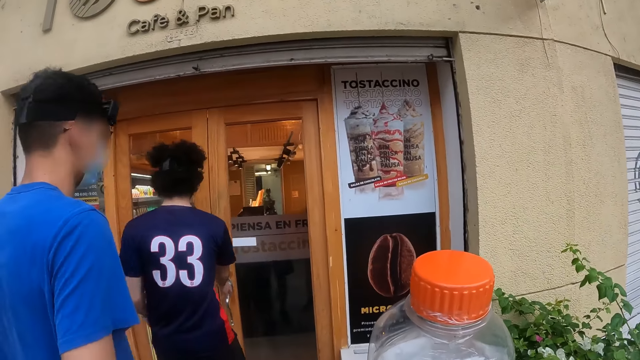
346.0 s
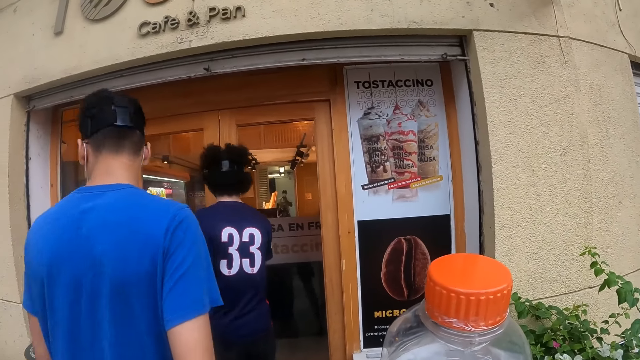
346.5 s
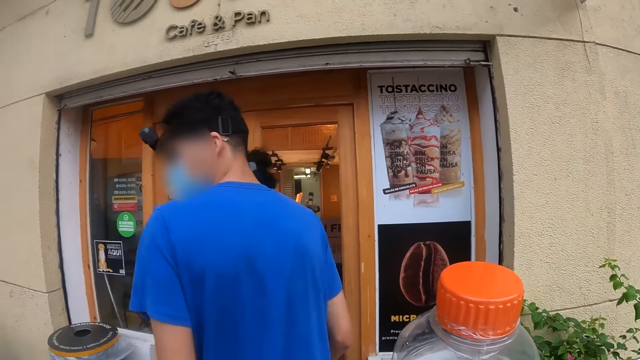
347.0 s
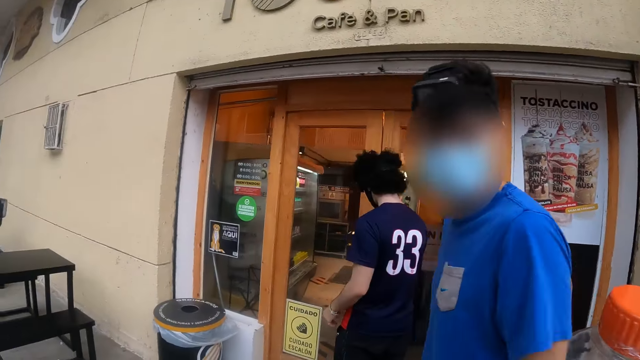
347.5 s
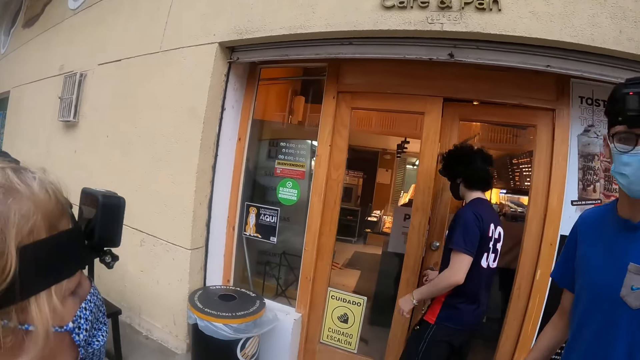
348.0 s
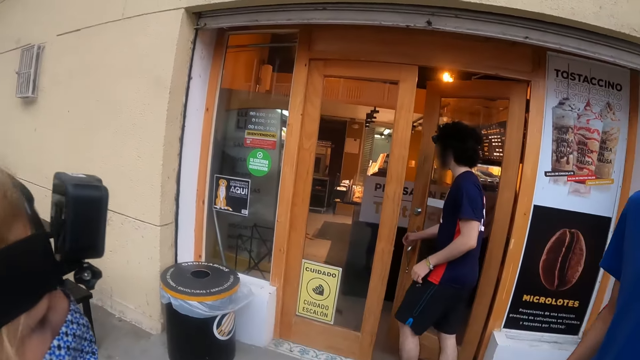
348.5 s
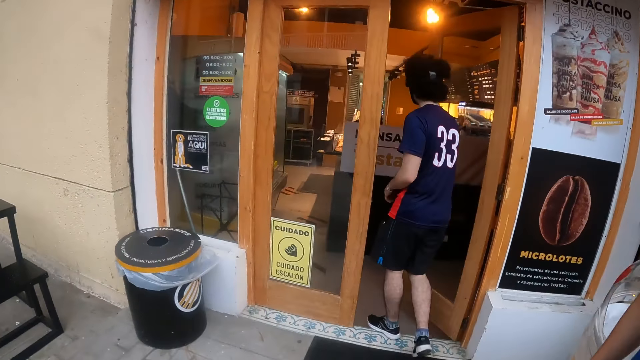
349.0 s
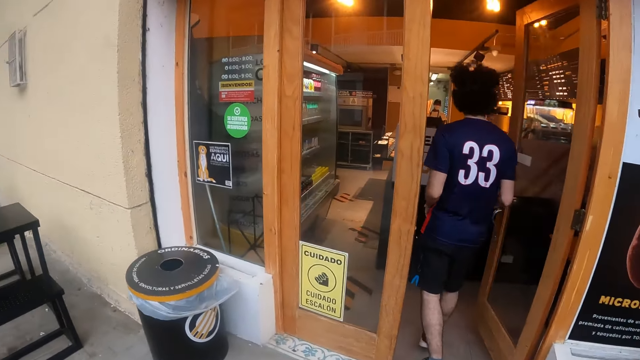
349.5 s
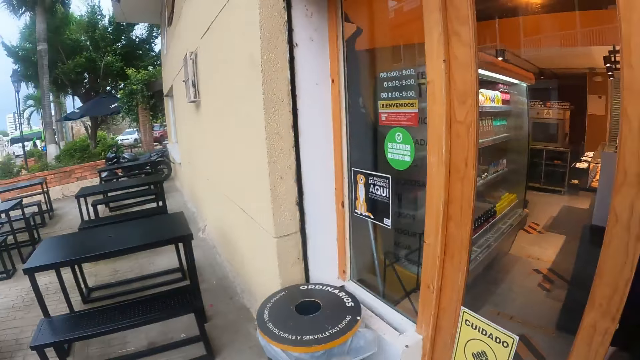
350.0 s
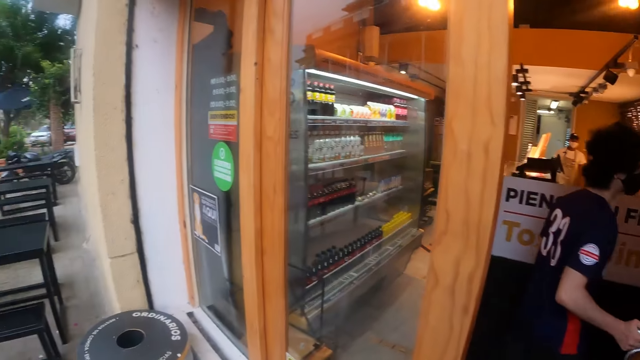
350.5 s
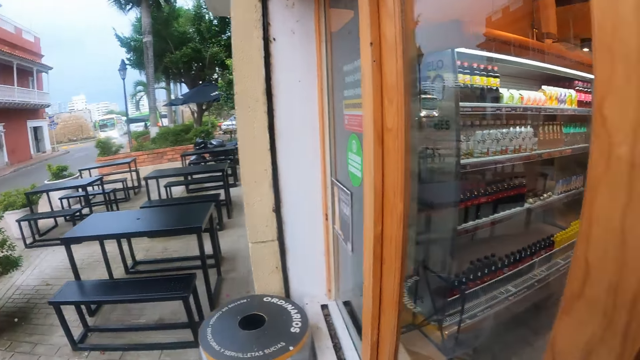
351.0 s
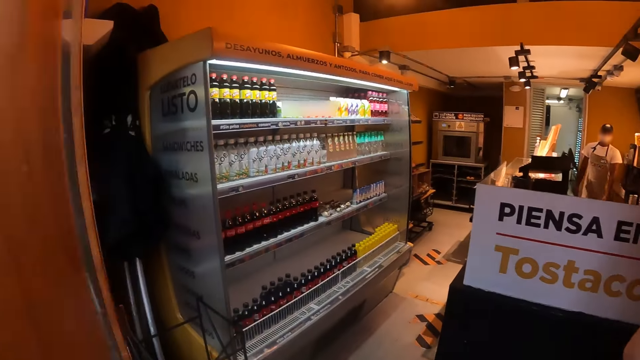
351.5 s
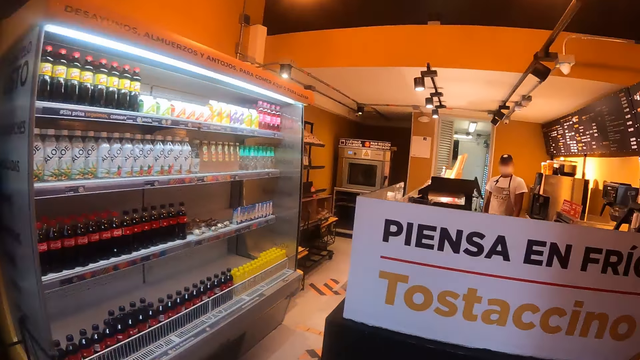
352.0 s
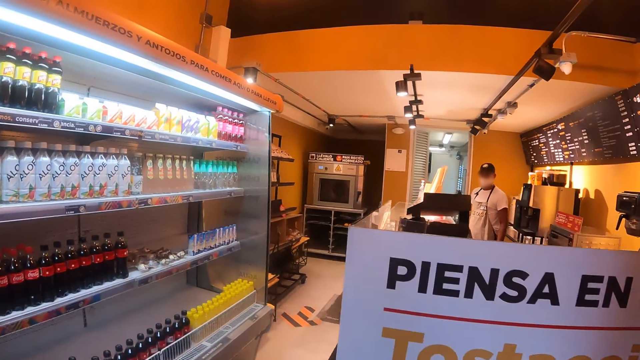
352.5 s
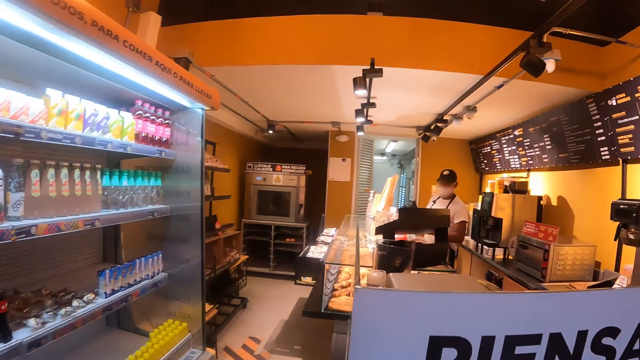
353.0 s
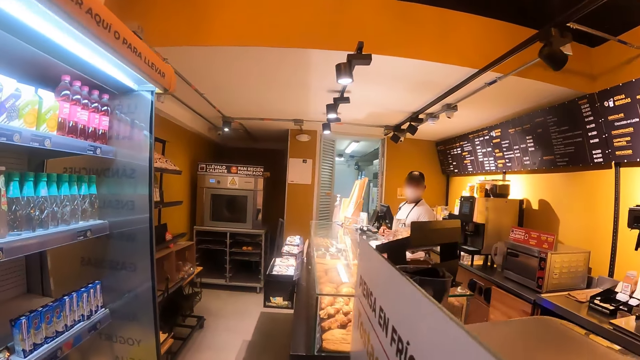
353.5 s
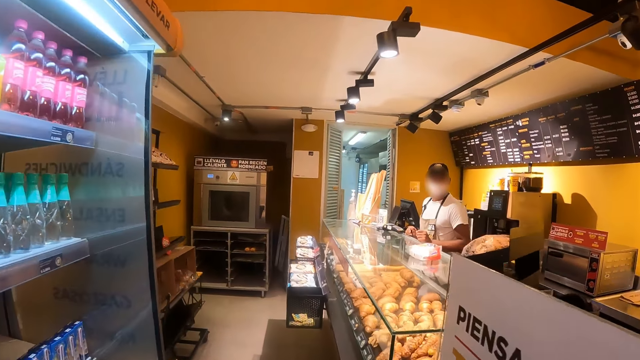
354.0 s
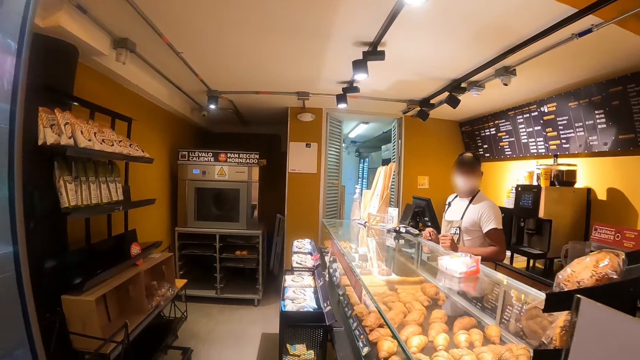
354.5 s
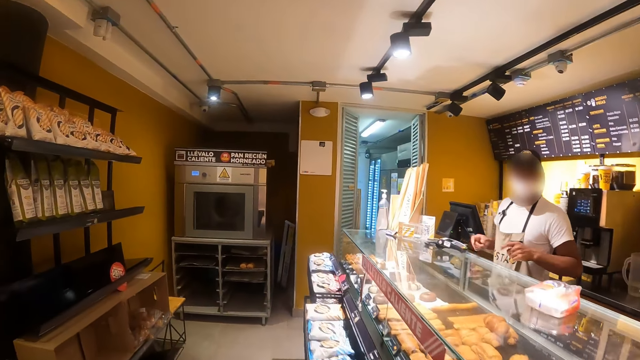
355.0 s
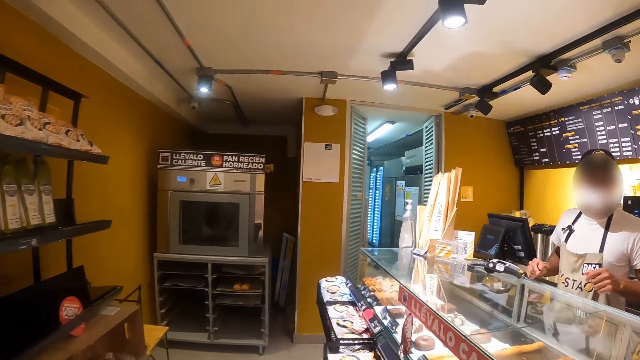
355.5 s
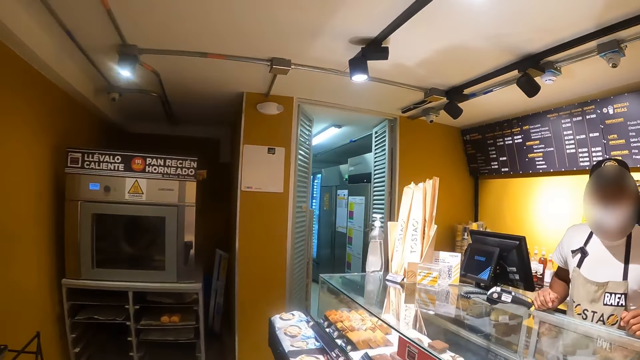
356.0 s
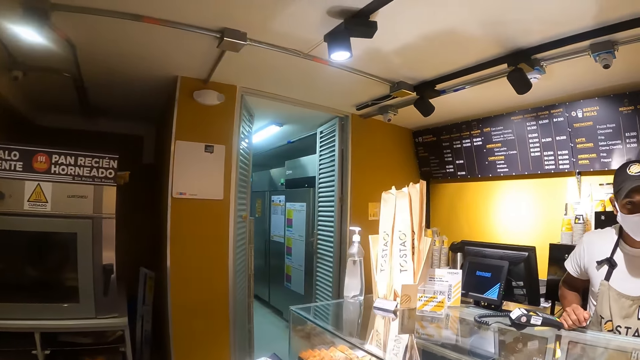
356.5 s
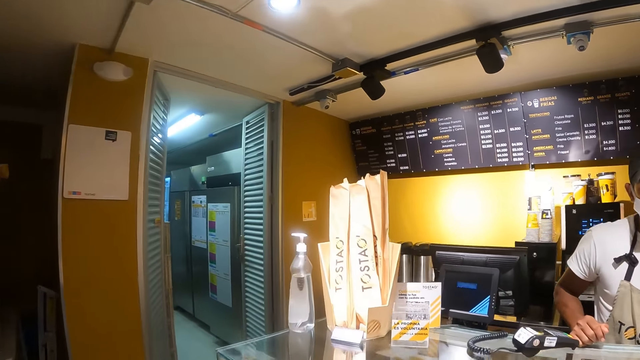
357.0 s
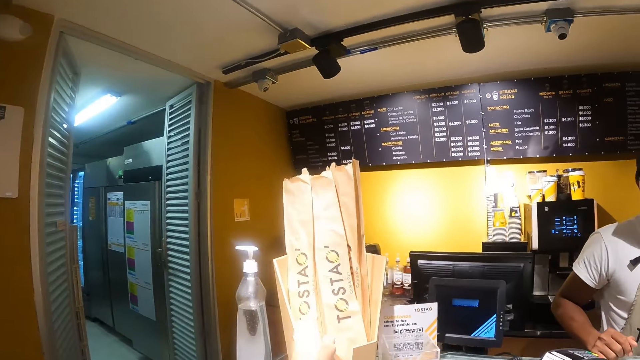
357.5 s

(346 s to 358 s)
The camera wearer looks at a man. Another man opens the cafe door. The camera wearer looks around the road. They look at the seating area. They walk inside the cafe or room. They walk around the room.

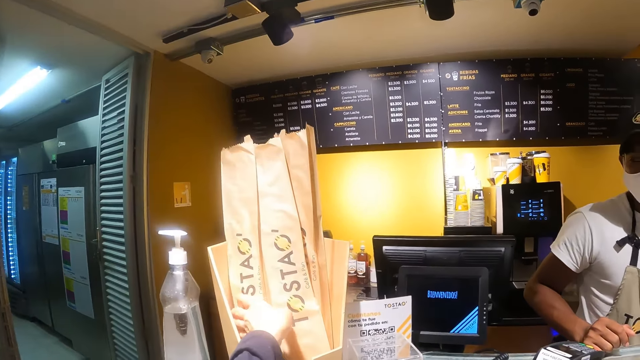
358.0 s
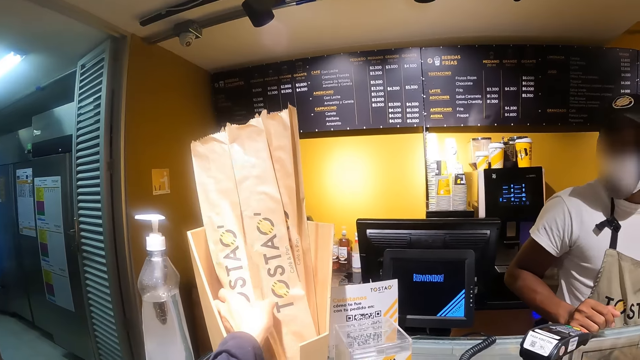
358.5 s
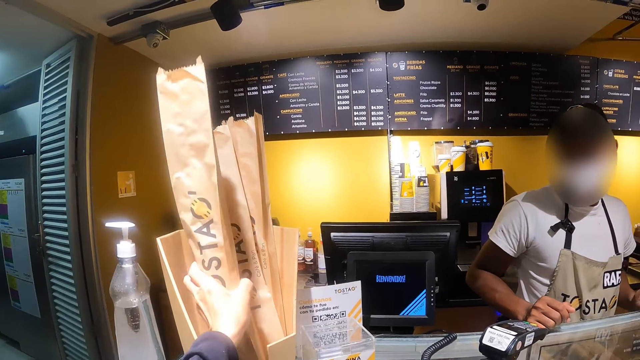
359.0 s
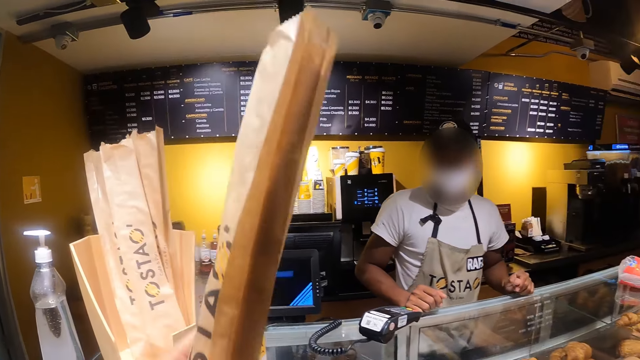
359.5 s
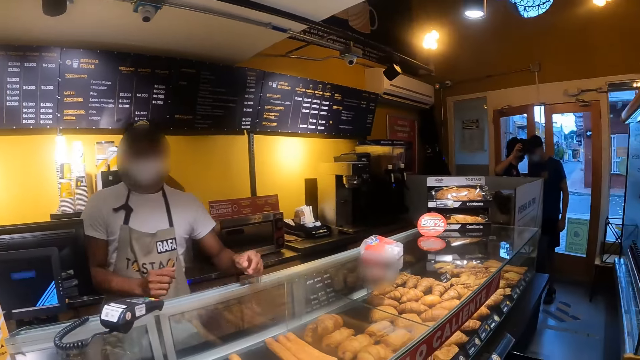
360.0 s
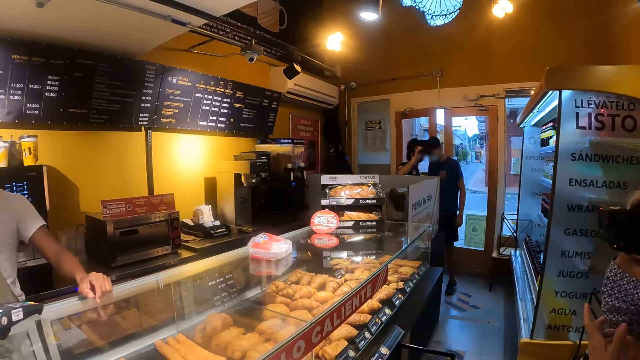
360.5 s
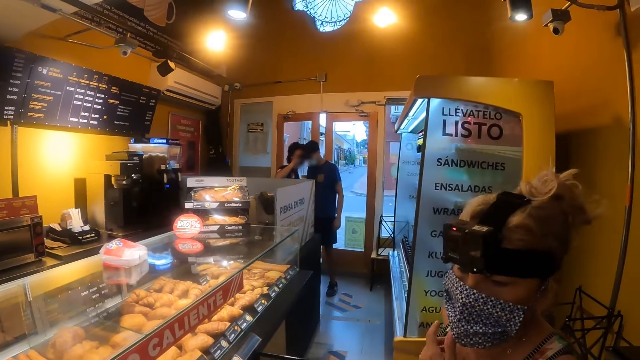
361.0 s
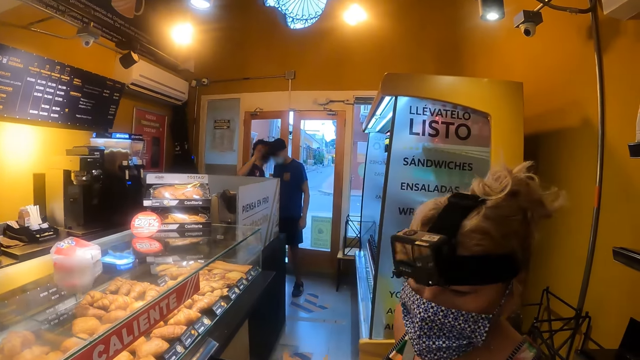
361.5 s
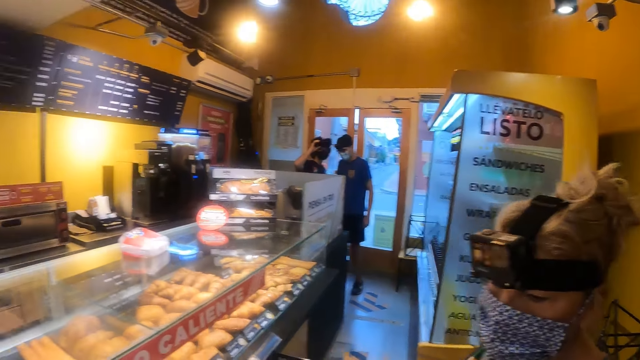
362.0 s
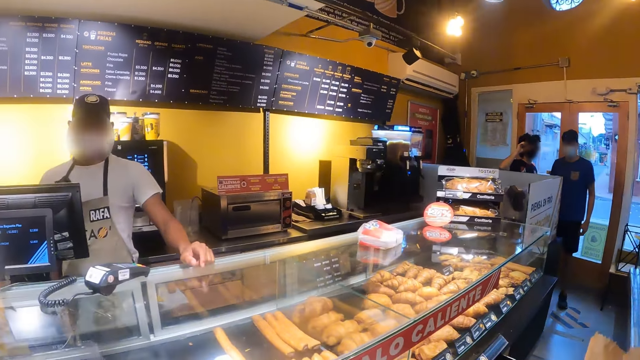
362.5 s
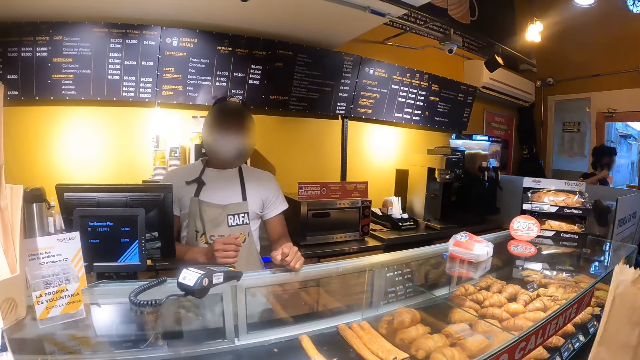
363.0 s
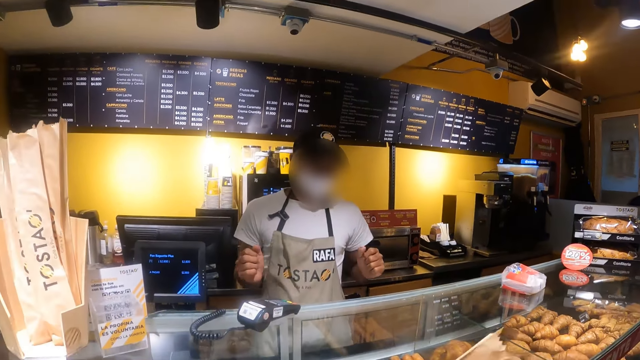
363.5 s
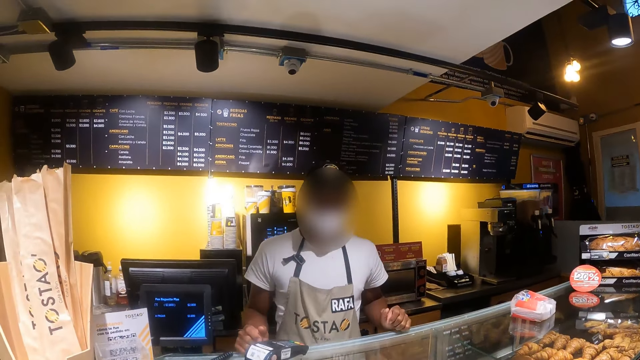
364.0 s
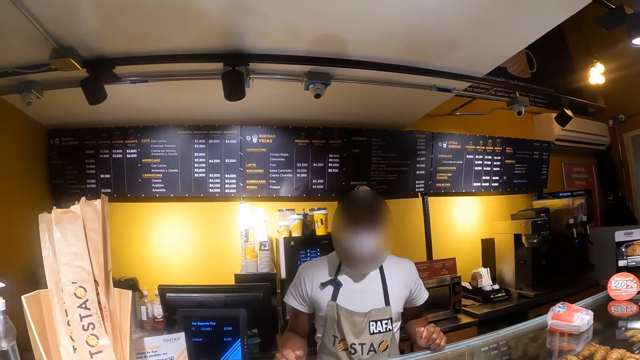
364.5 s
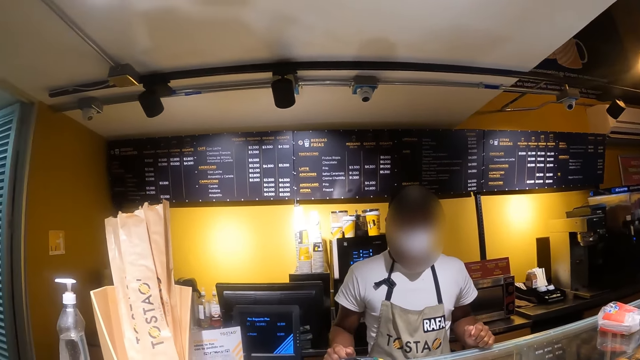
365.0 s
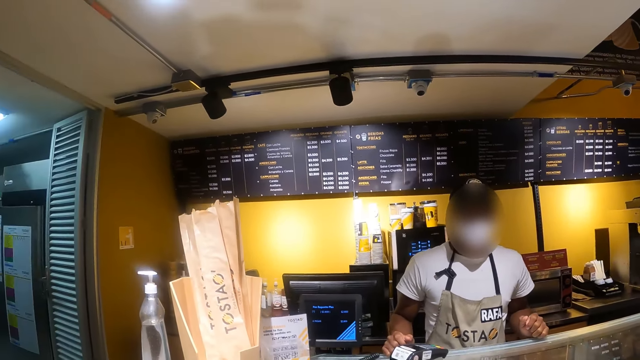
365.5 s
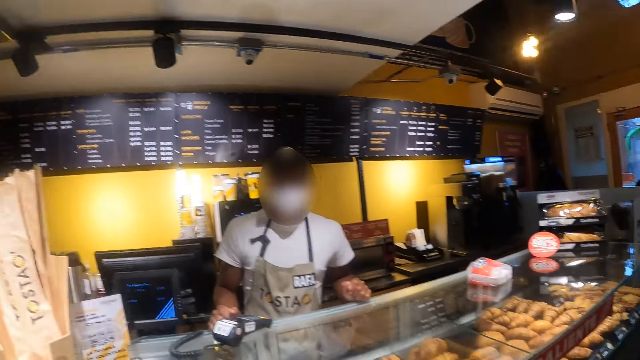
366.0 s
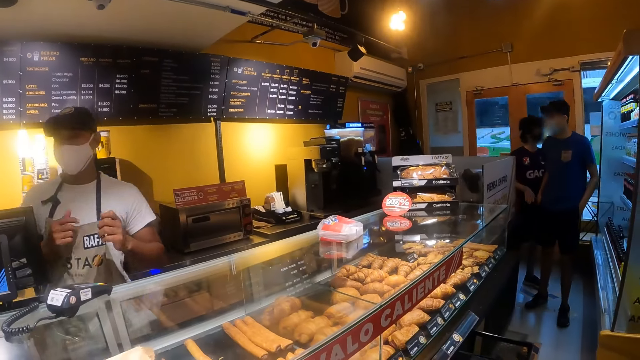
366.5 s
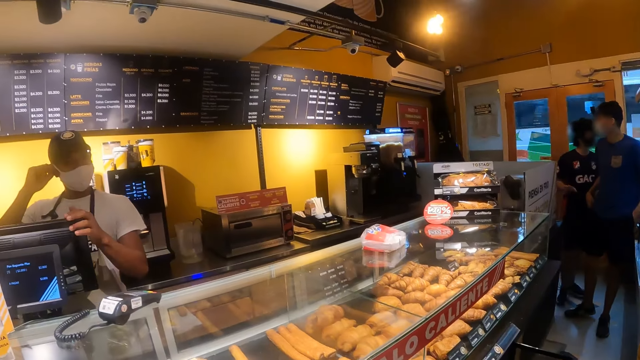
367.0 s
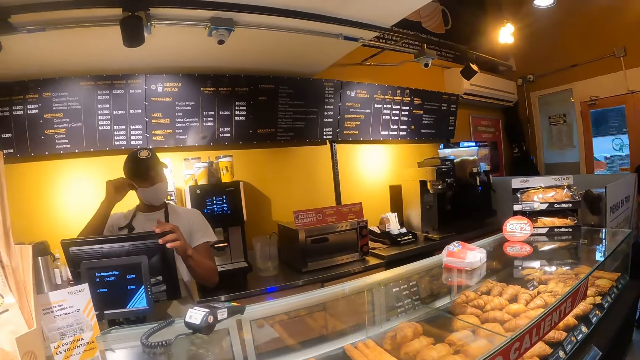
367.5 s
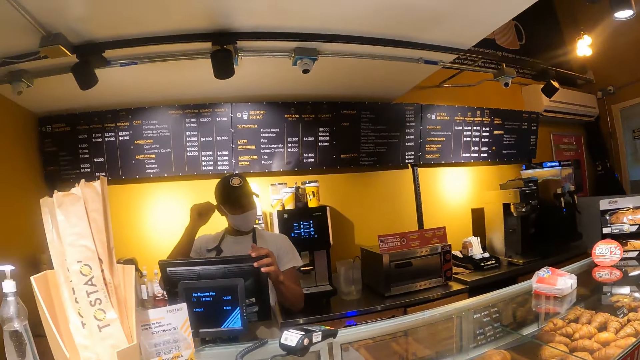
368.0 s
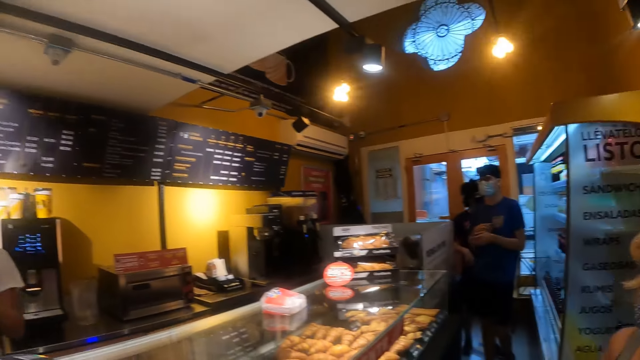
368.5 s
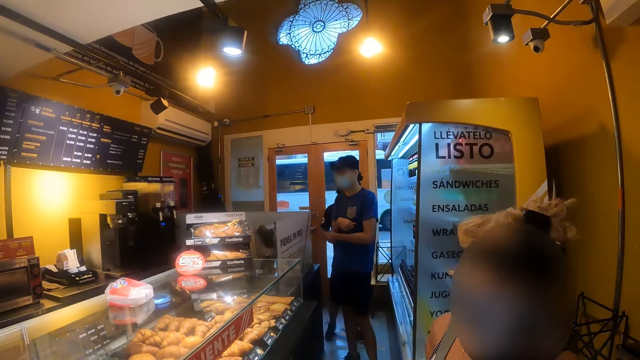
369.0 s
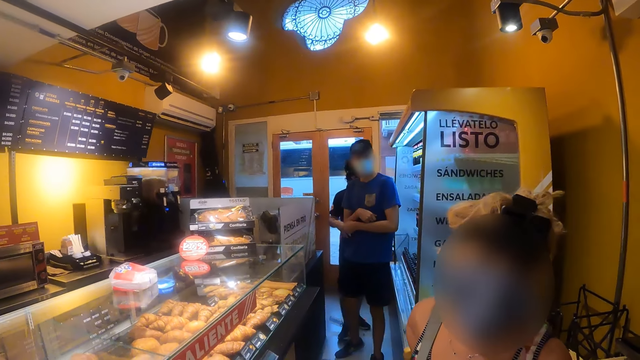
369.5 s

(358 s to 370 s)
The camera wearer picks up a French bread from the countertop. They pick up a paper. They look at a woman. They look around the room. The woman speaks to the camera wearer. The camera wearer looks at the cashier. The cashier speaks to the camera wearer. The camera wearer looks at the cashier. They look at the woman.
